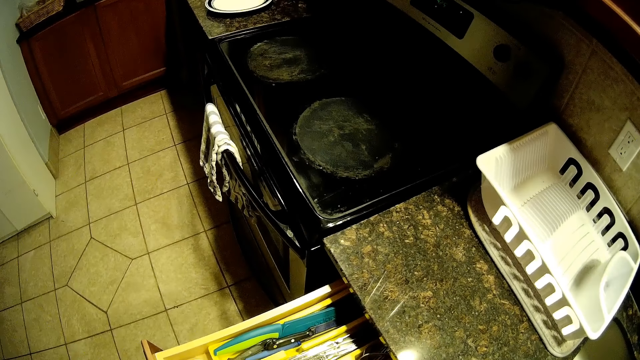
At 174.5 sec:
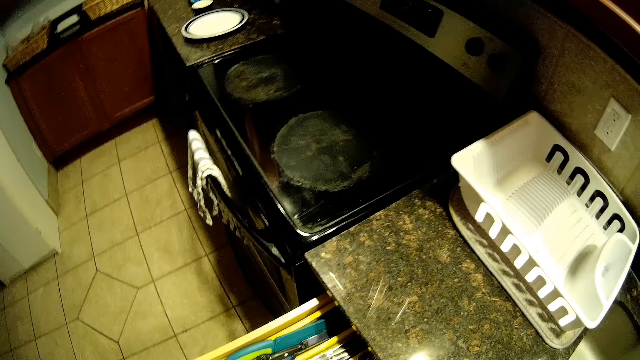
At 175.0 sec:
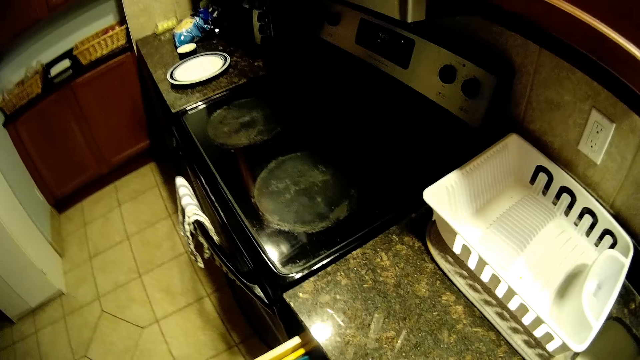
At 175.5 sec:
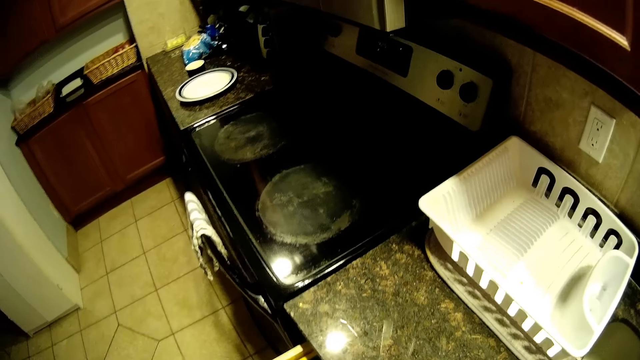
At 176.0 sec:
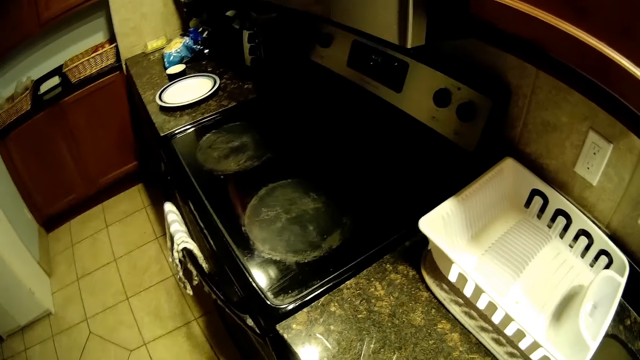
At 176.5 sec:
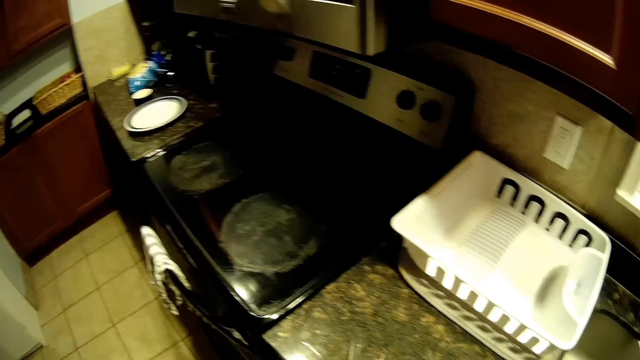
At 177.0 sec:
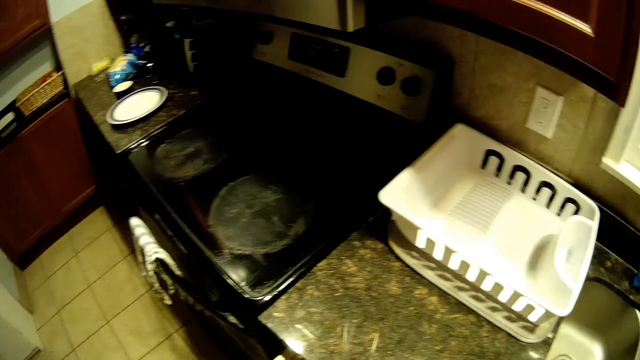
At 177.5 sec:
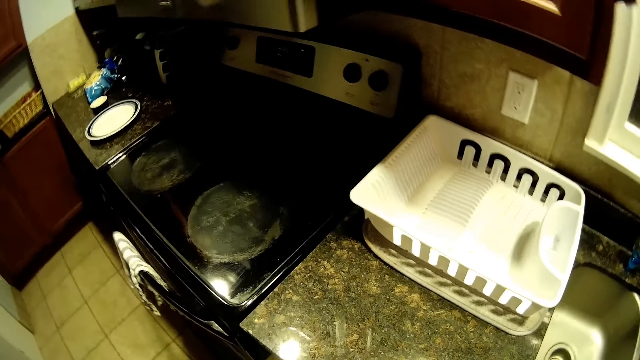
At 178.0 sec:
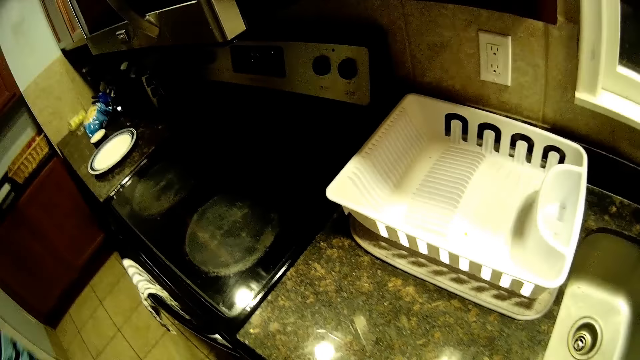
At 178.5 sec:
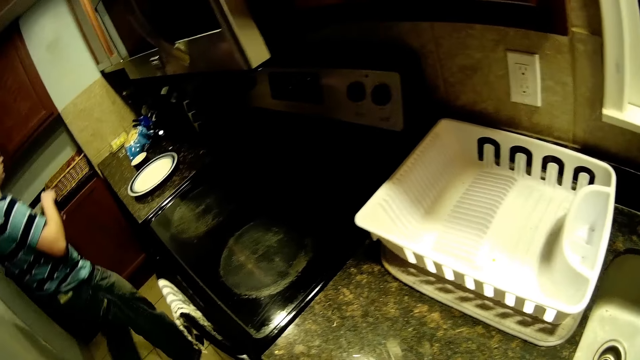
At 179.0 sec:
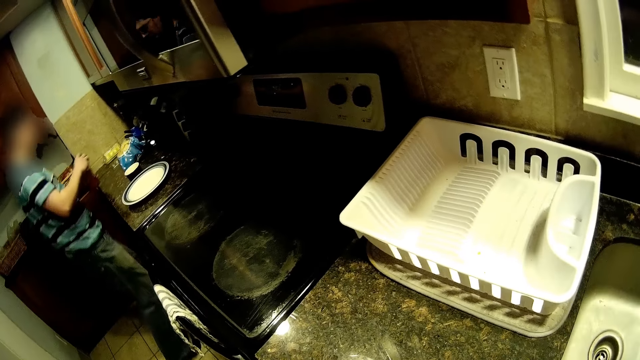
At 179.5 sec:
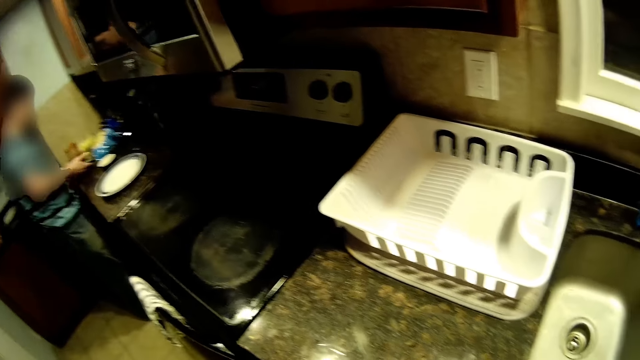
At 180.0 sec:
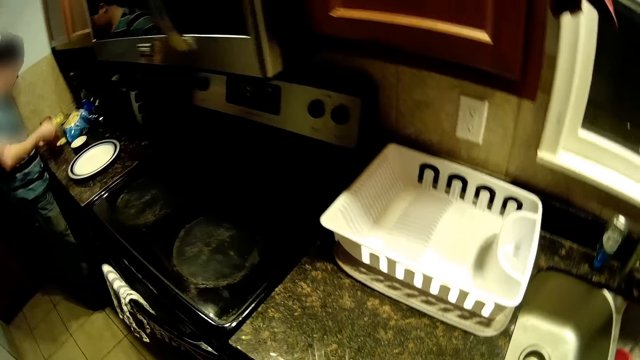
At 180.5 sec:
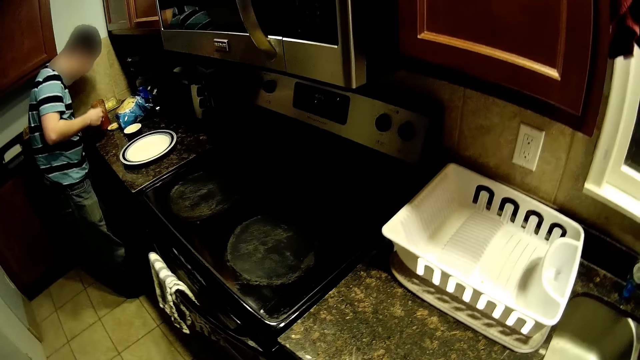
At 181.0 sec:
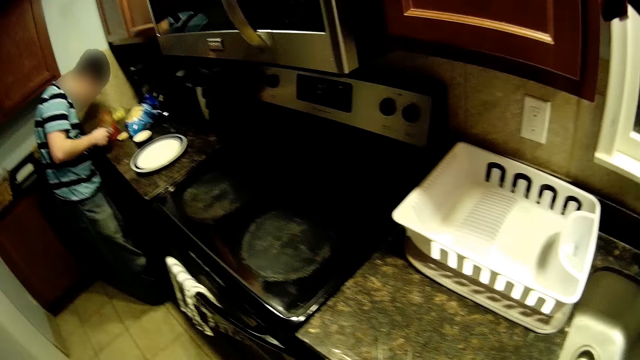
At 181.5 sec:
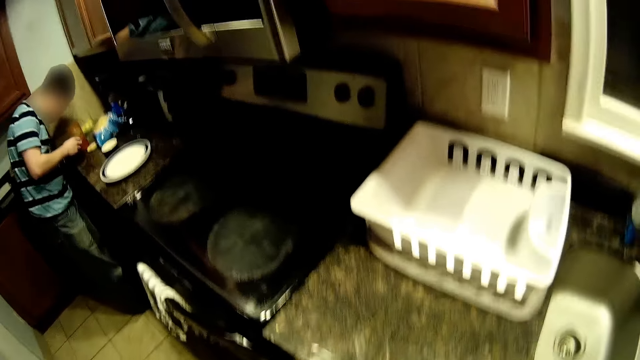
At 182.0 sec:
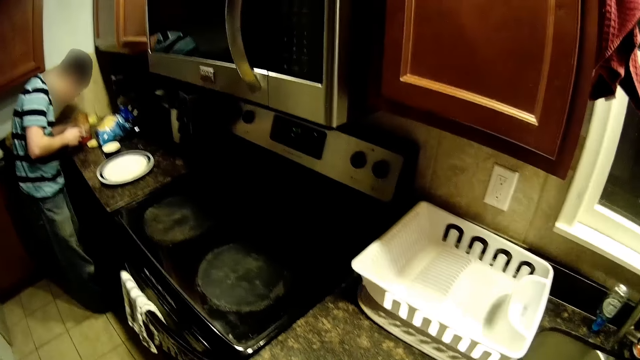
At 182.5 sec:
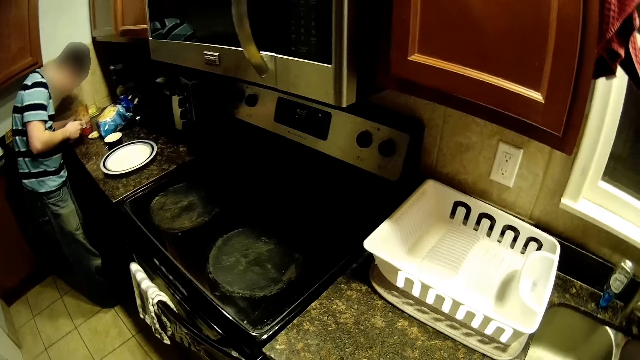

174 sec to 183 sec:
A man walks around the house.

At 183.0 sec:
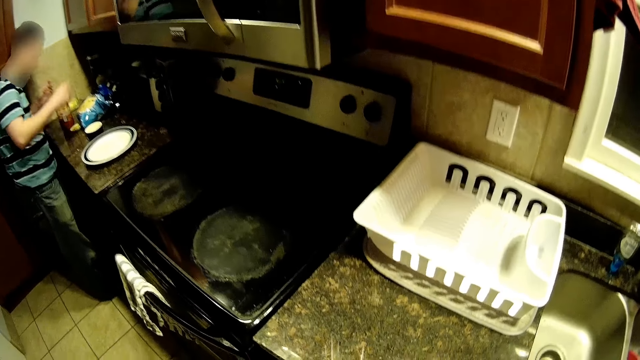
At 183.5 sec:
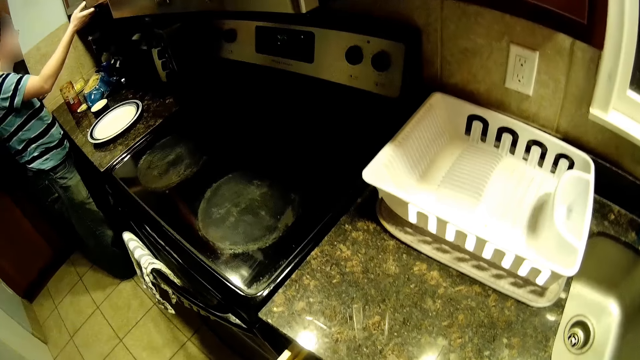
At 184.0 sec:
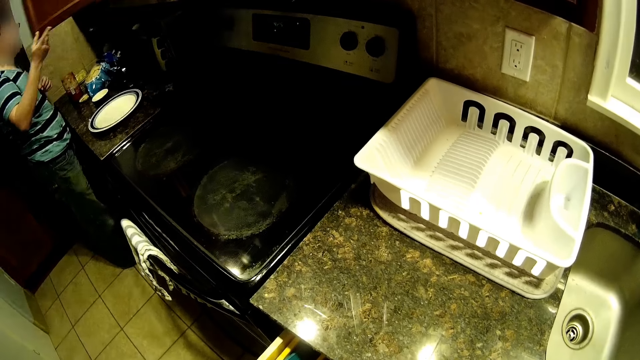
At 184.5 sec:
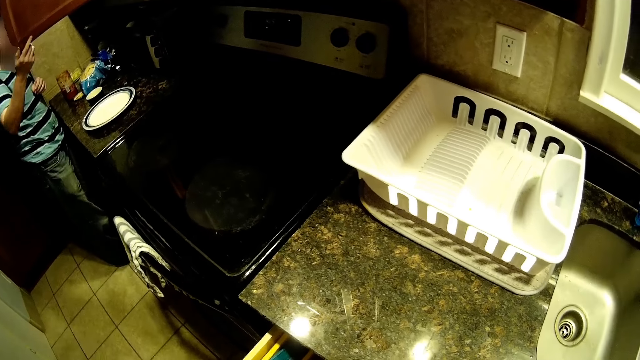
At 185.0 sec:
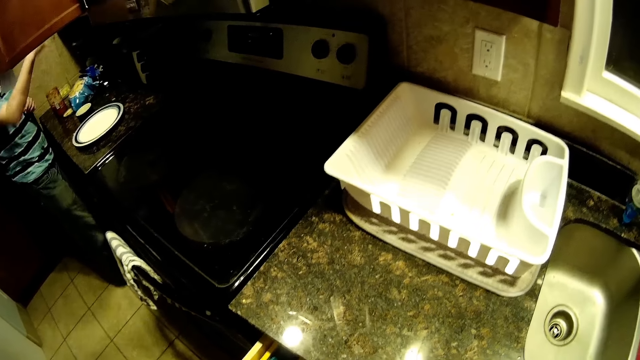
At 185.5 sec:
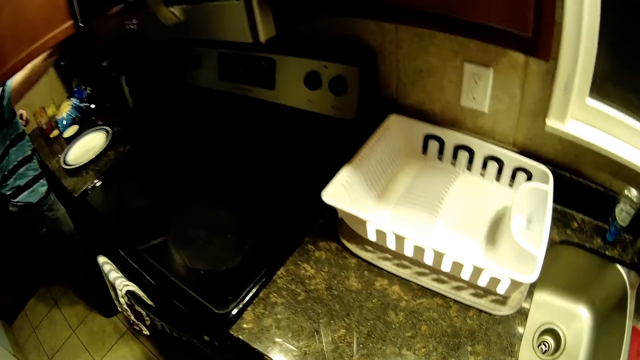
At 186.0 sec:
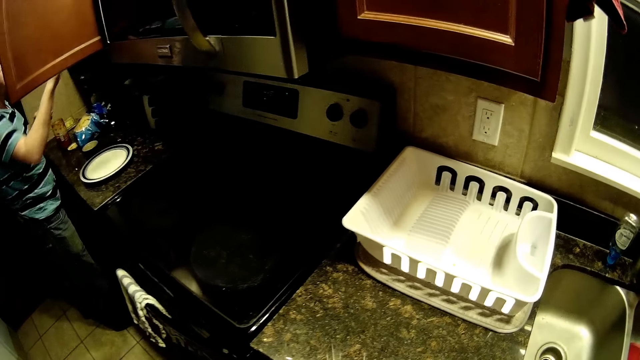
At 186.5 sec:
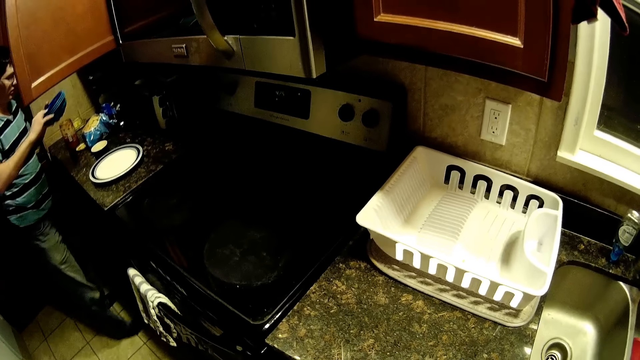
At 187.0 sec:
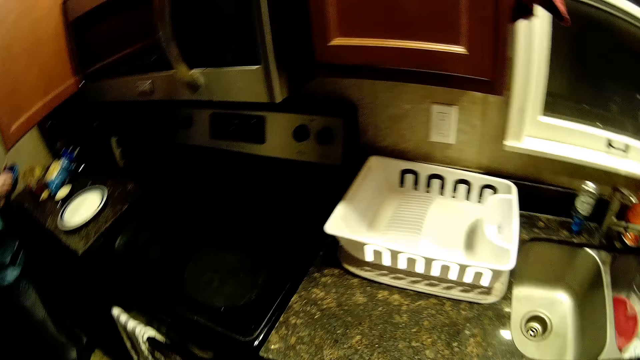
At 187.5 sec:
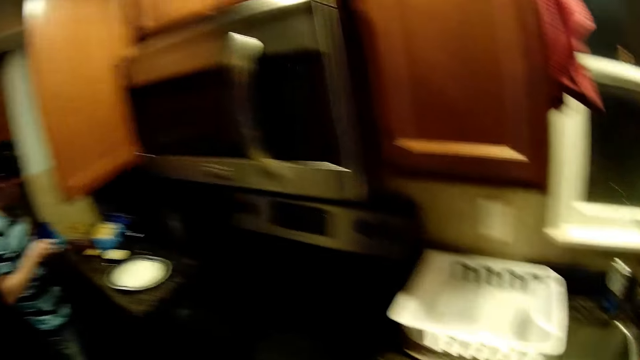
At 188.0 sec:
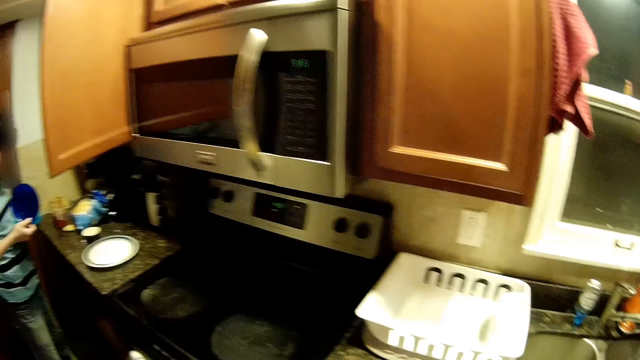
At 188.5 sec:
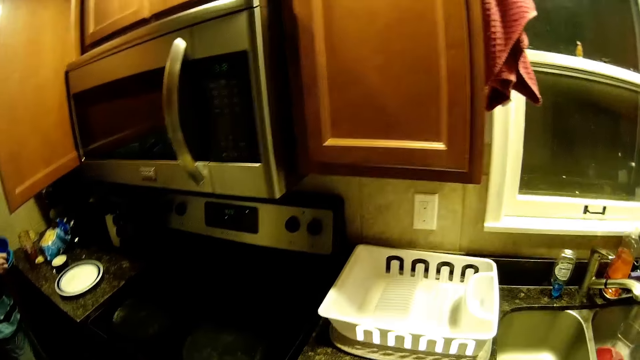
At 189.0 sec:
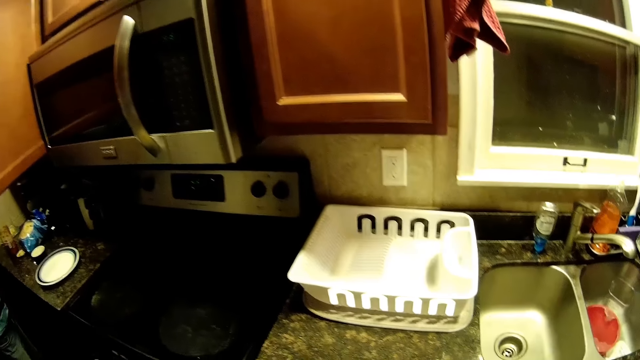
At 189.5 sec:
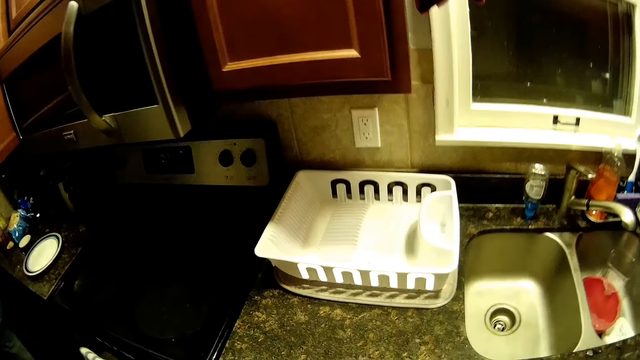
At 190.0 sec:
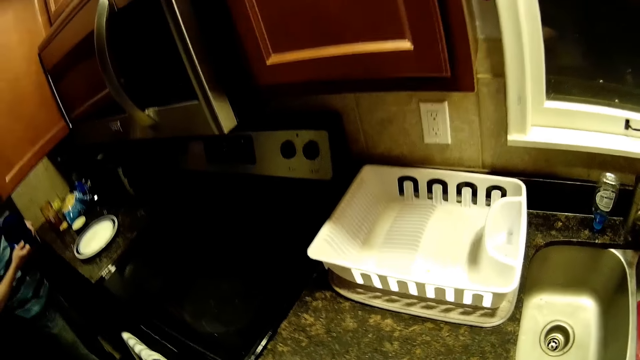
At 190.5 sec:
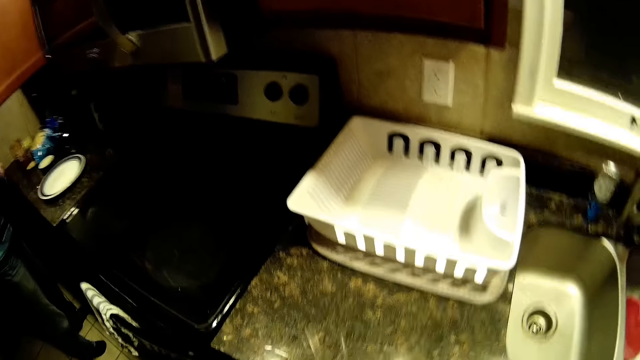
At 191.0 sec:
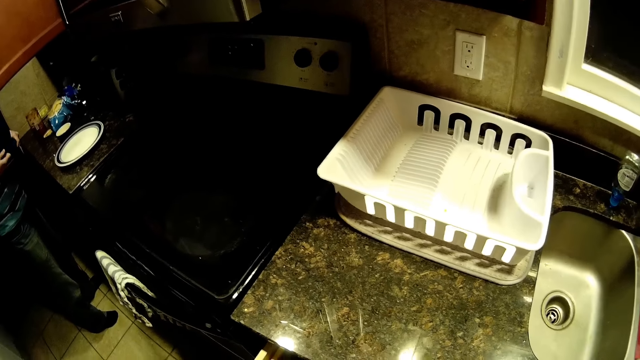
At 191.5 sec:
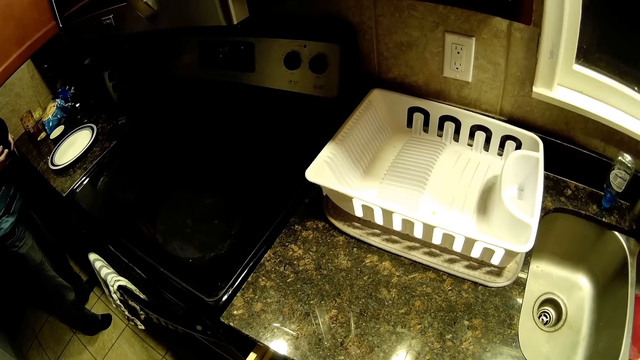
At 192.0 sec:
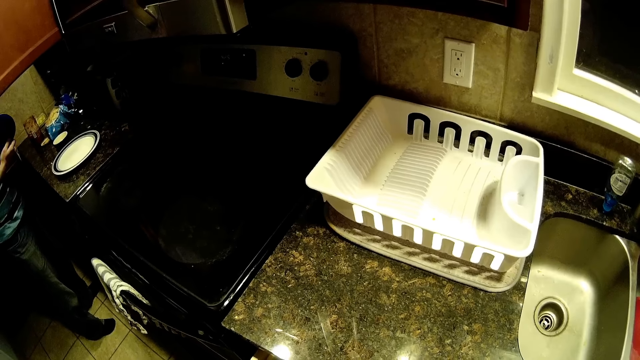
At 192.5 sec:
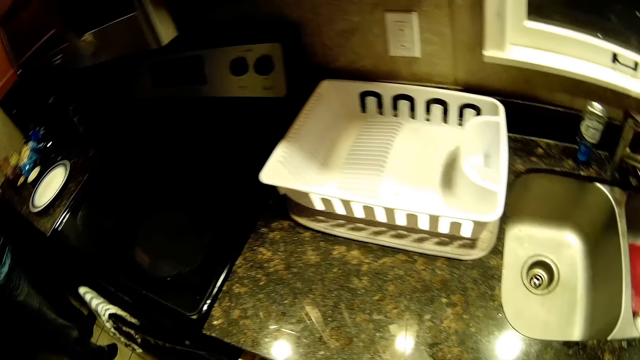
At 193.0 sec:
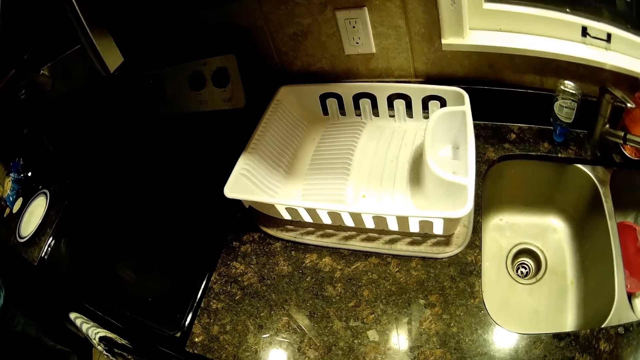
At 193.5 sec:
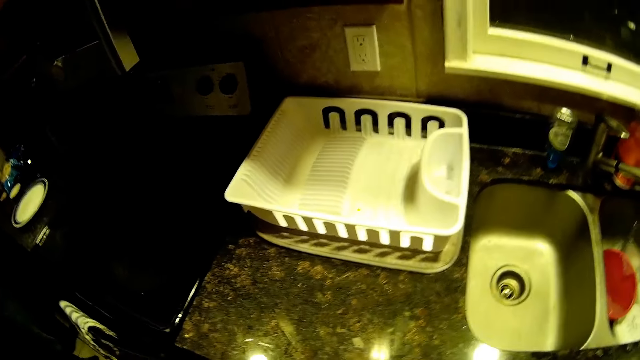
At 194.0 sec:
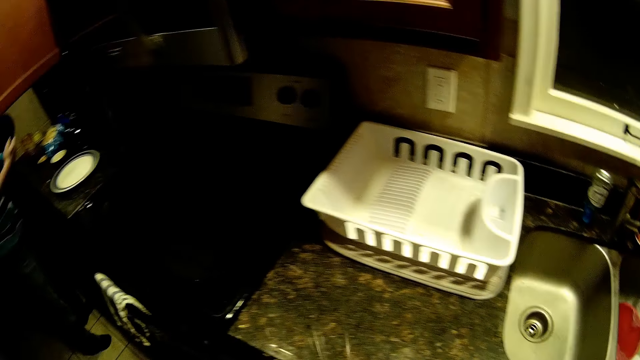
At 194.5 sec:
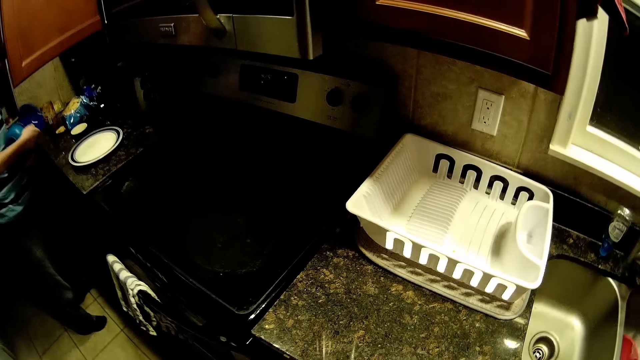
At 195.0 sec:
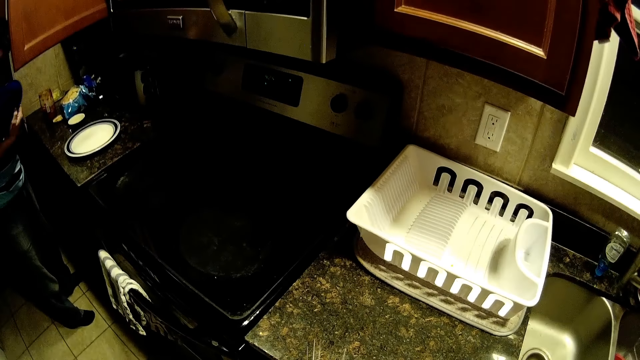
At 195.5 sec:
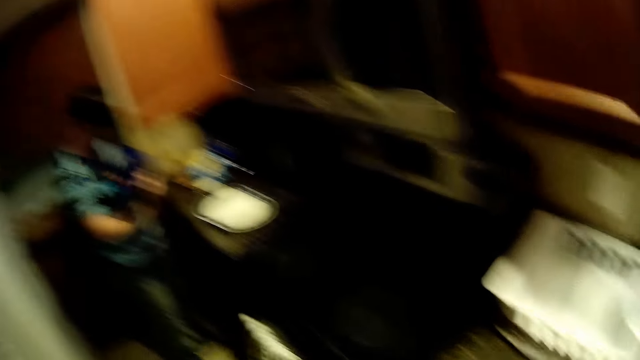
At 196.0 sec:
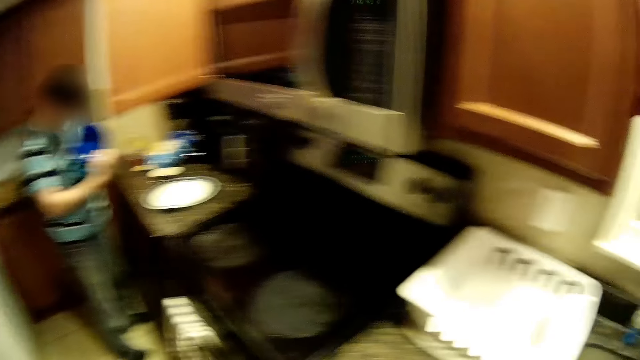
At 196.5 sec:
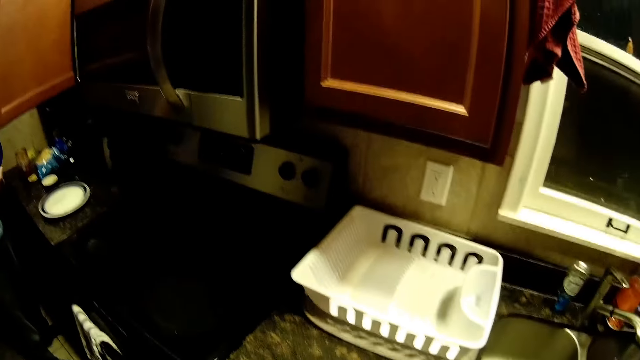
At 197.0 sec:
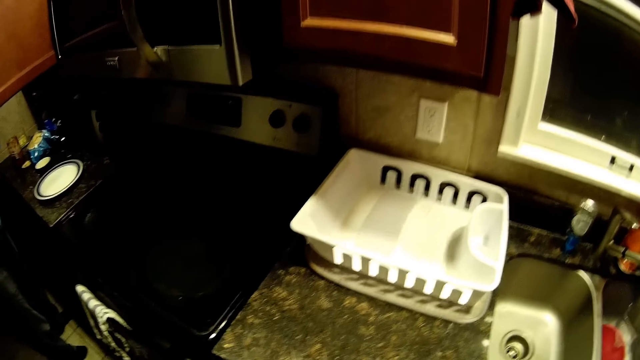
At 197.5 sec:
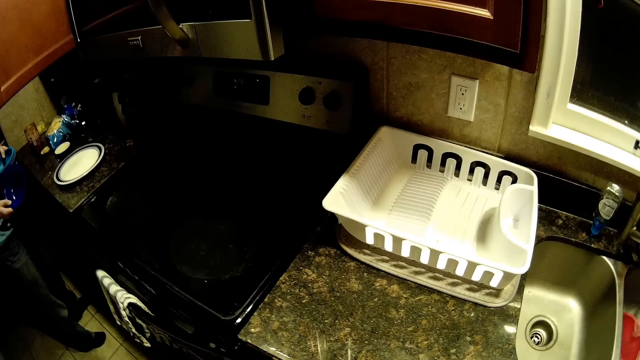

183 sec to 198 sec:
A man opens the cabinet door, picks bowls from the cabinet, and stares at the bowls.
